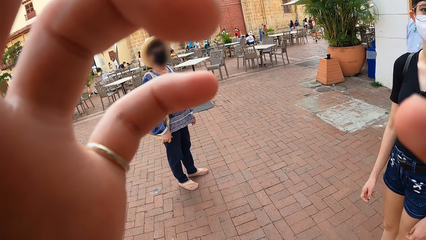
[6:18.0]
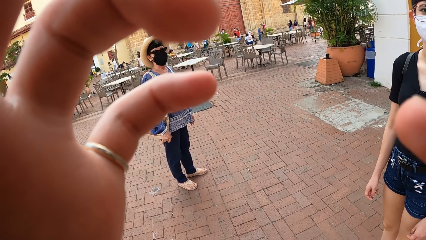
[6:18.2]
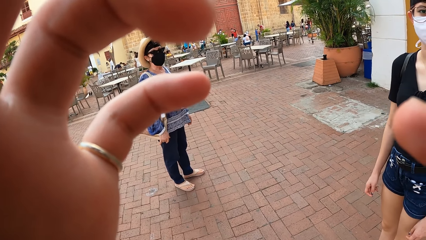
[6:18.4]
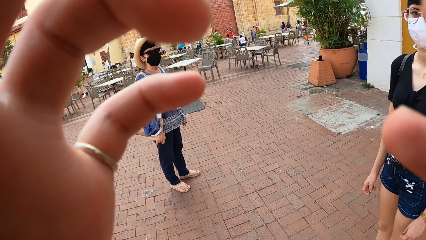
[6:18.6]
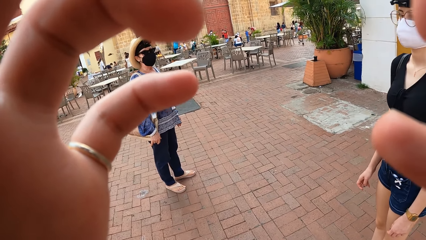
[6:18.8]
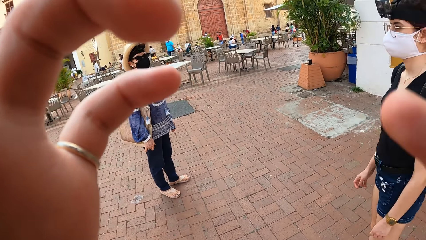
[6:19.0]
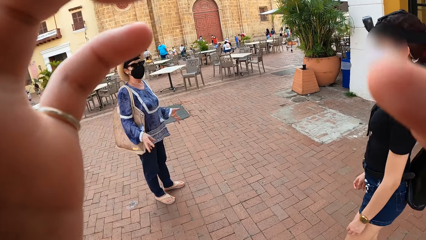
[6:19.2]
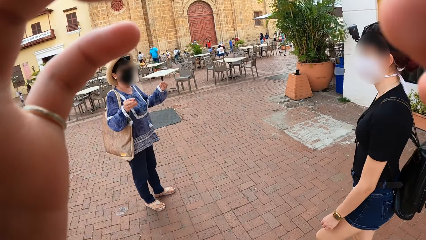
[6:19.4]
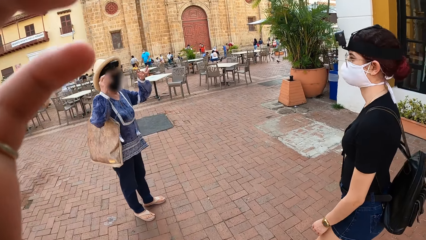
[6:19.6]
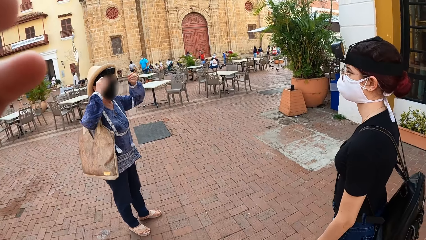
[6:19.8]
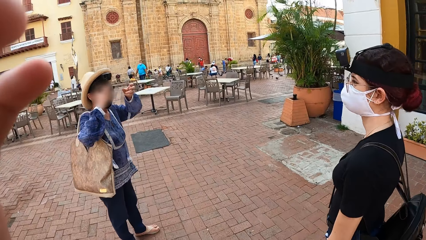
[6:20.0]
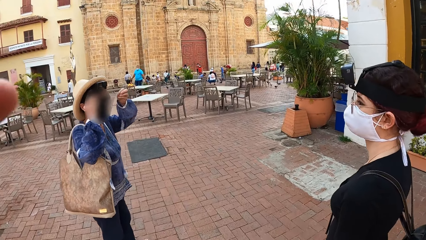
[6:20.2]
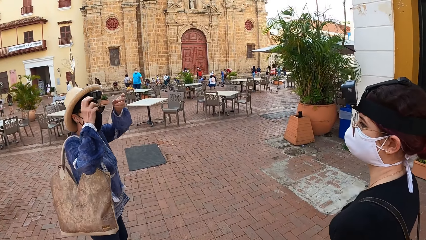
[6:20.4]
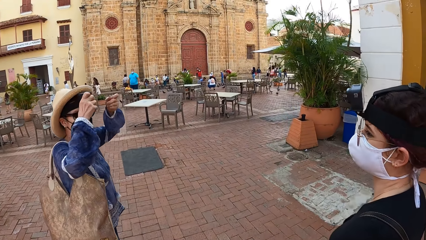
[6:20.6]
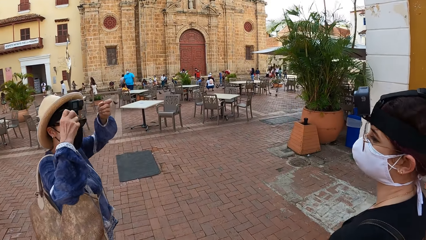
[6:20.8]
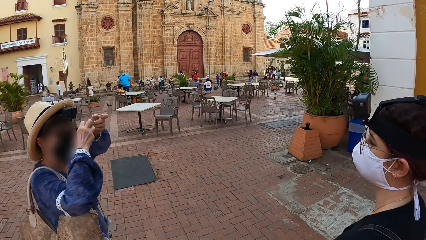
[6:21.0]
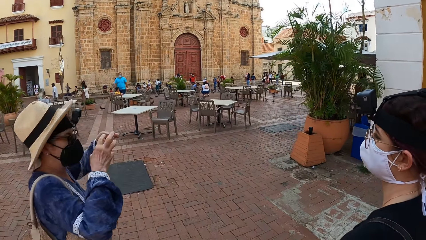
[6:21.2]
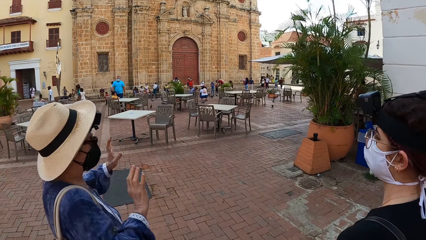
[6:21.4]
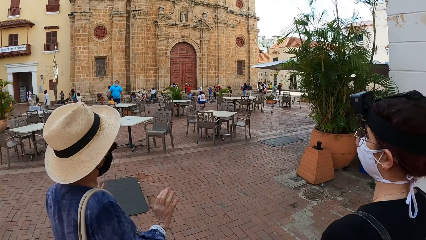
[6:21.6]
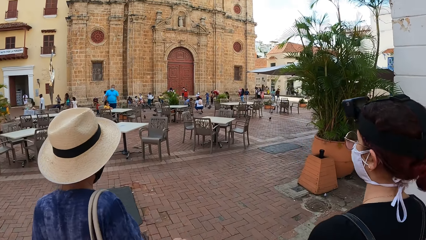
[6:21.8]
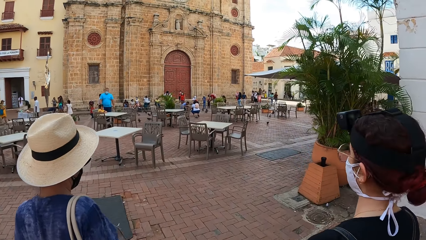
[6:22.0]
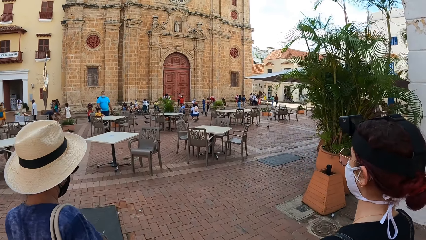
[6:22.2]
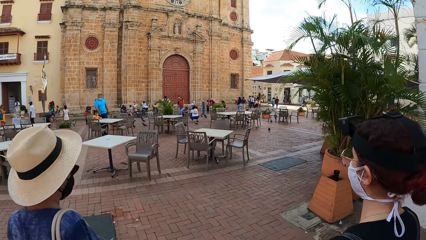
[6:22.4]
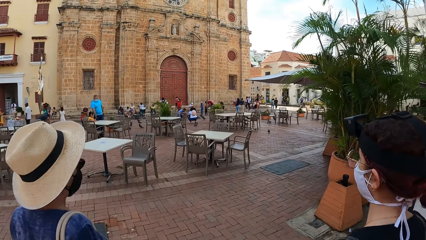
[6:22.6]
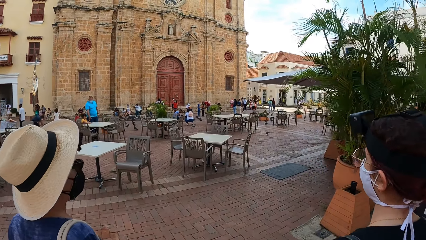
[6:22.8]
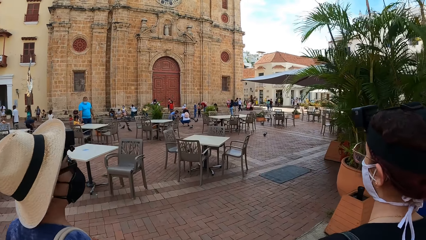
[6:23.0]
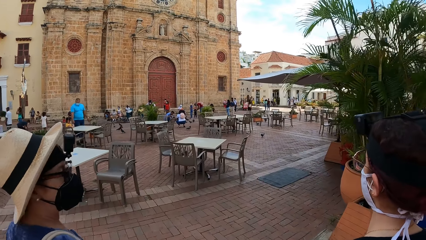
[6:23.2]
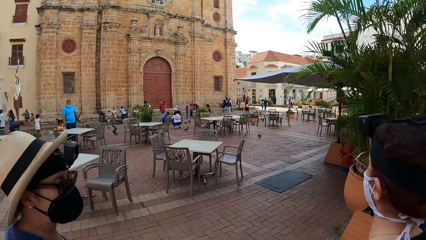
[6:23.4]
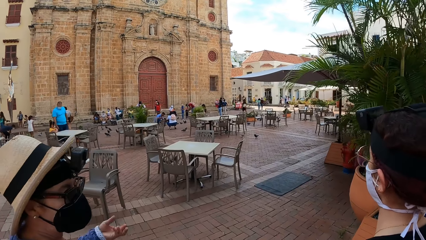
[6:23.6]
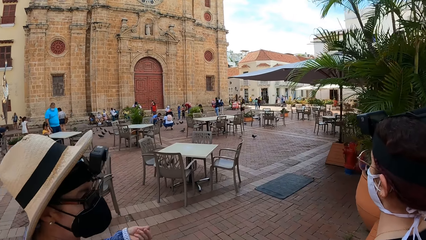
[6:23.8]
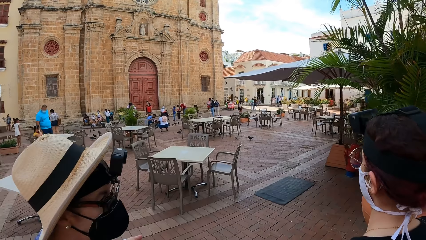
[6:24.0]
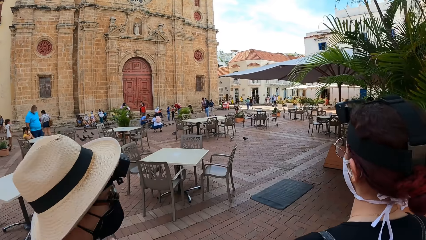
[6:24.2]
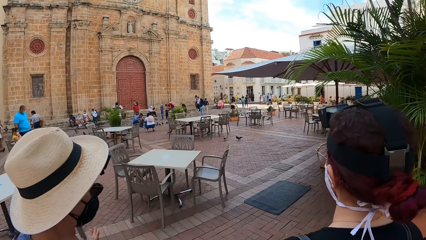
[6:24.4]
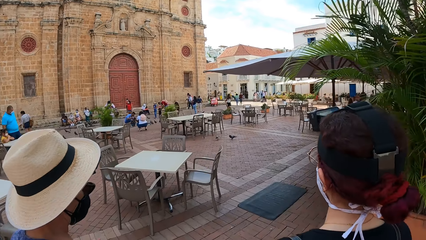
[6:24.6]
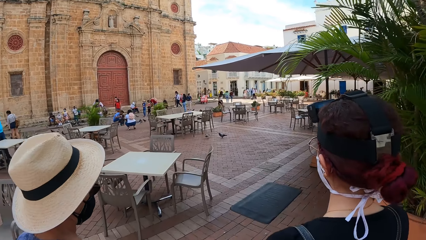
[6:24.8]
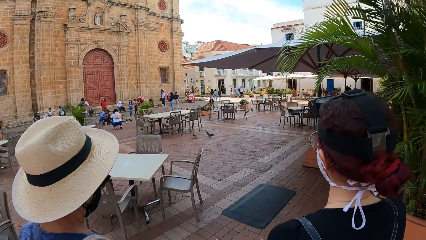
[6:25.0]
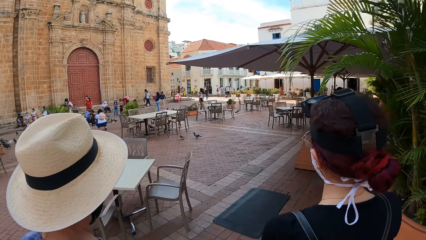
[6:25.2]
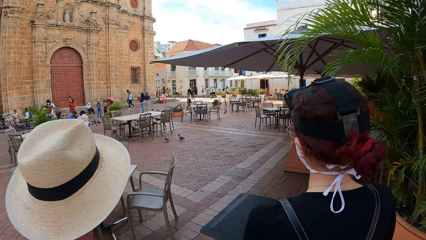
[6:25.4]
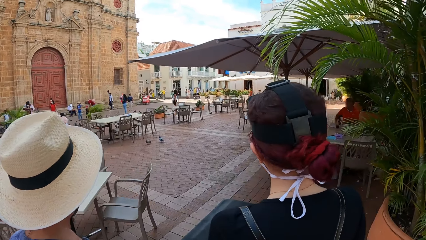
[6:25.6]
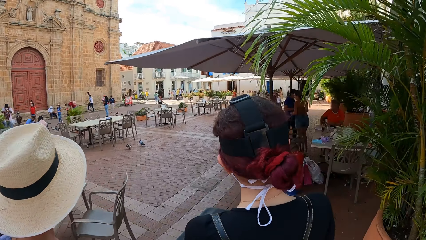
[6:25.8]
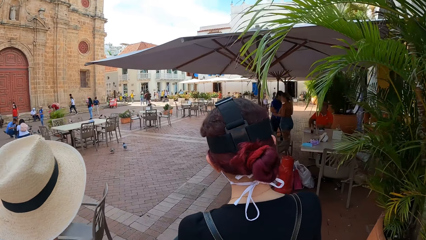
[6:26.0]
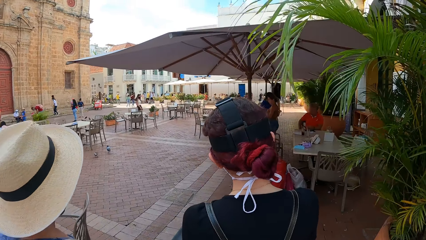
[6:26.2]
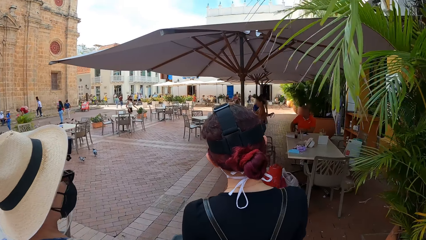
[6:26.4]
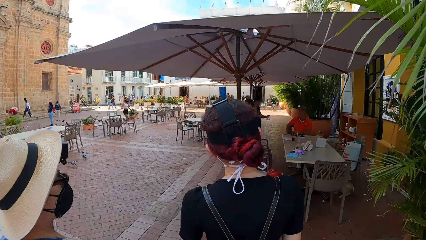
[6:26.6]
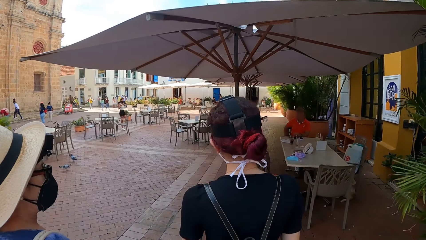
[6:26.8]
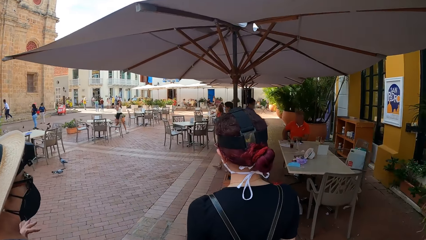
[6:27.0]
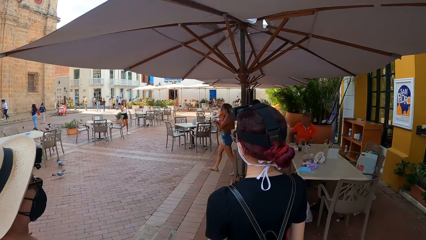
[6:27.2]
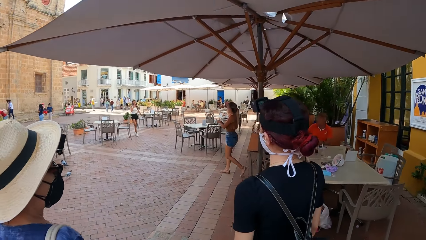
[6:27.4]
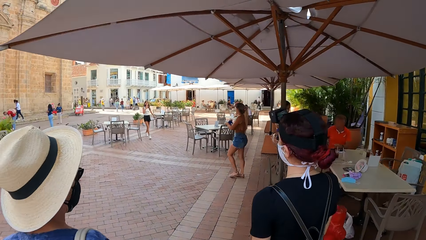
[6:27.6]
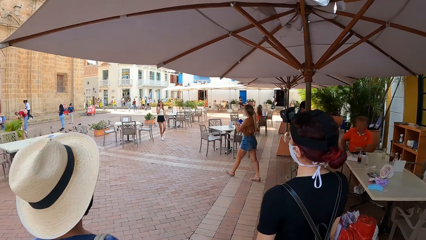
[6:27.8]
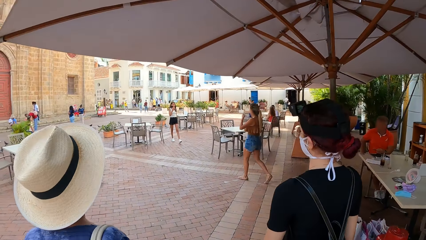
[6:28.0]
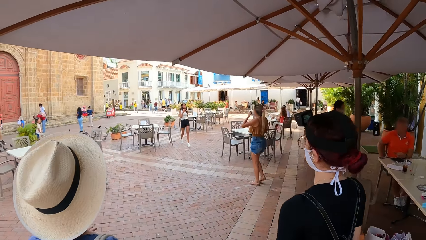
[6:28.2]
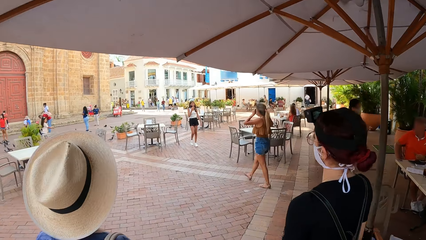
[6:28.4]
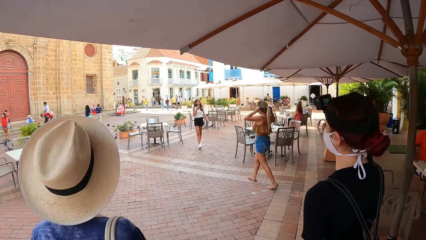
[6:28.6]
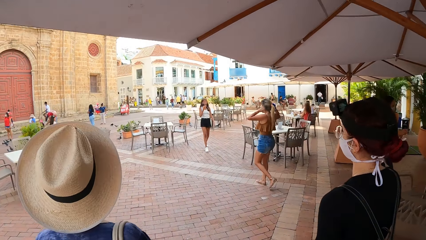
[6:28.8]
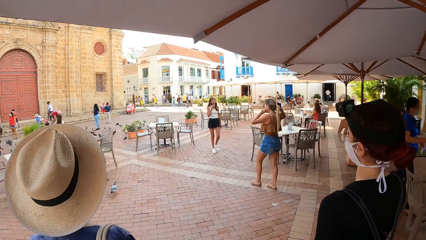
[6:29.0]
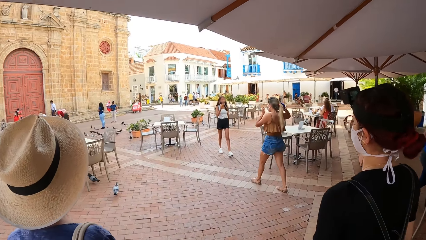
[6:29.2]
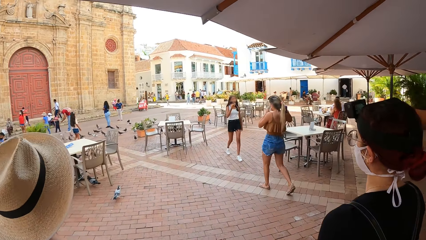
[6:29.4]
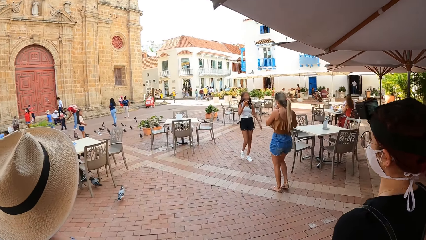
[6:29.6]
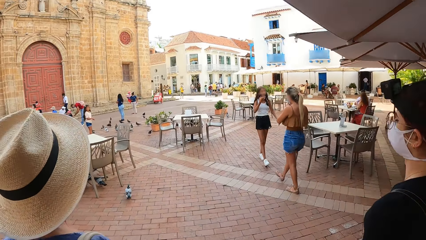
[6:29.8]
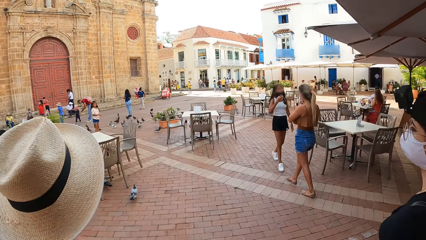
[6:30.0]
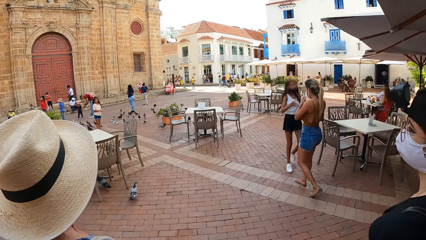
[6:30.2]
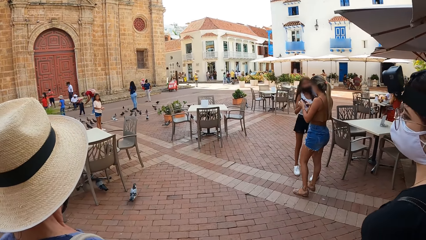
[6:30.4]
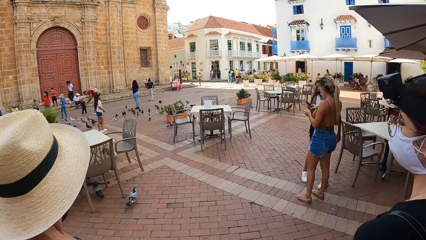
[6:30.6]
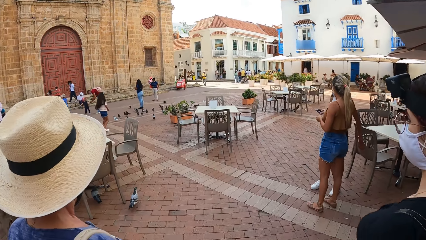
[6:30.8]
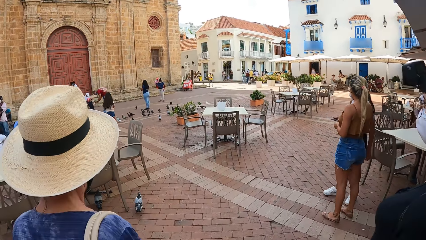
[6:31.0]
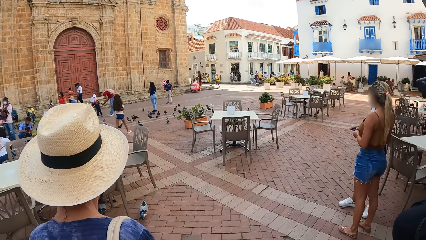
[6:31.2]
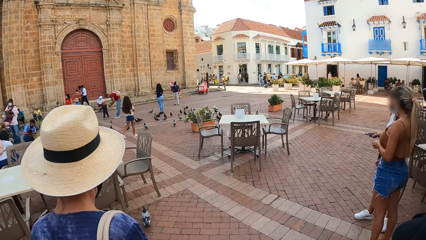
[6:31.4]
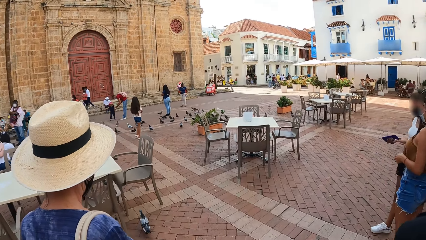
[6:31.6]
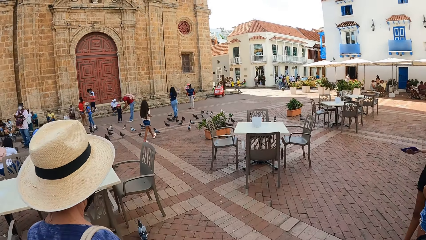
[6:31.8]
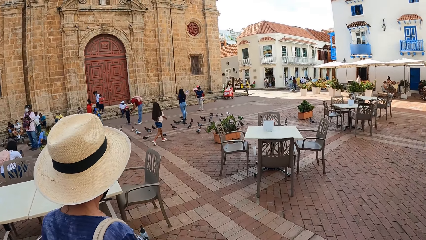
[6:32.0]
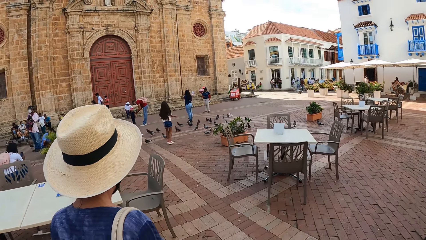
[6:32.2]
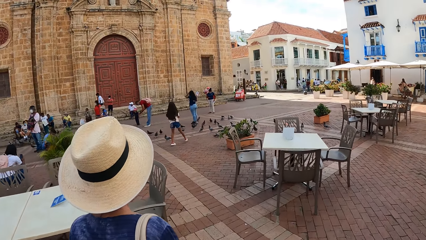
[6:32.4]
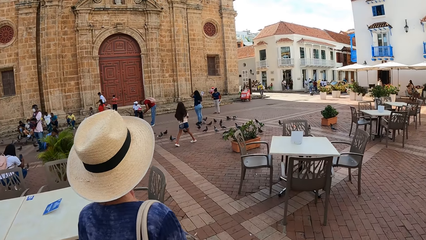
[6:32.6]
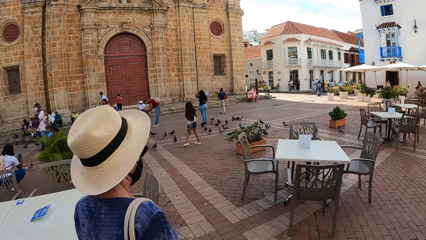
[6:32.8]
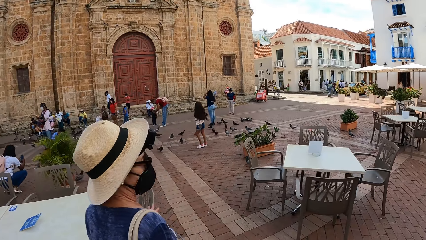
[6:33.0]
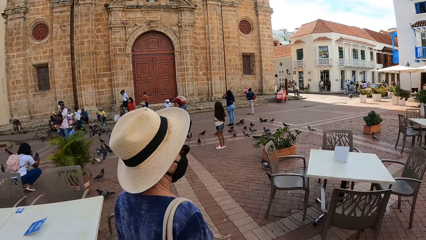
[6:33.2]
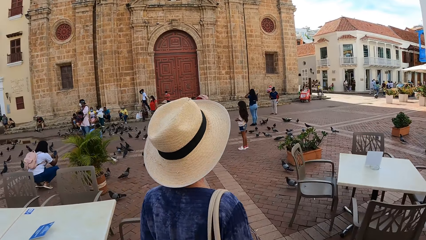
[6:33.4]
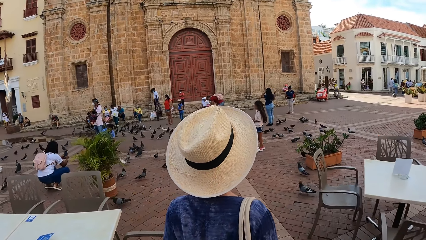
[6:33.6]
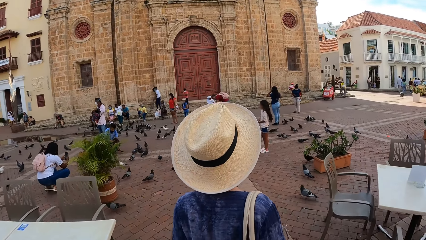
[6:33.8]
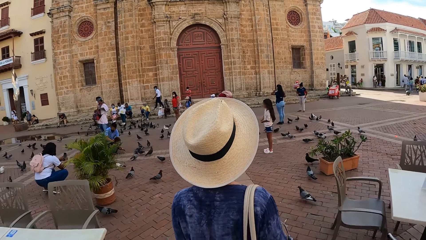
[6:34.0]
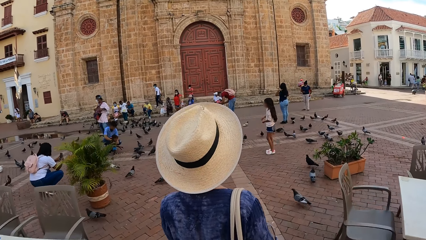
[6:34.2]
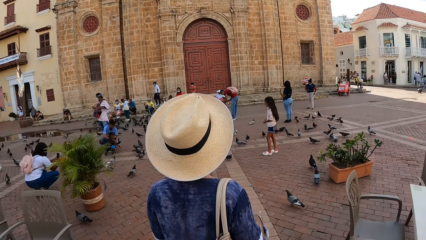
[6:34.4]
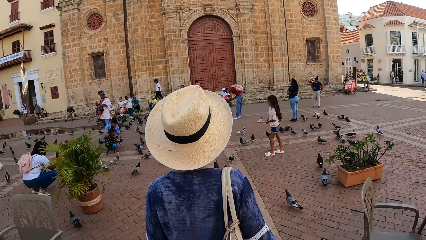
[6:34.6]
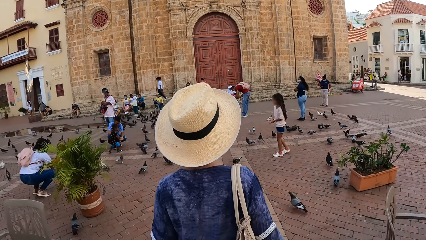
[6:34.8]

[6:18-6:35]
A woman interacts with the camera wearer and another woman. The other woman walks in the walkway. The camera wearer walks in the walkway. The first woman lifts her hands and walks in the walkway. The other woman walks on the road. The first woman walks on the road.
